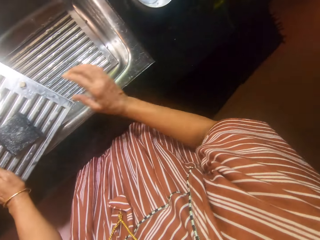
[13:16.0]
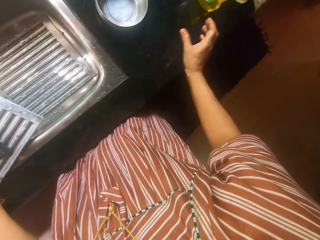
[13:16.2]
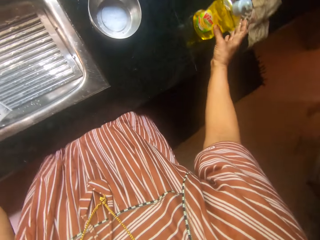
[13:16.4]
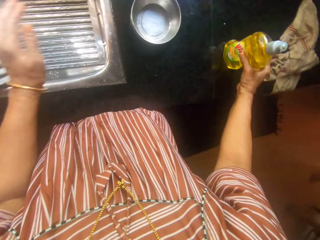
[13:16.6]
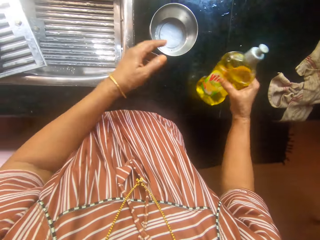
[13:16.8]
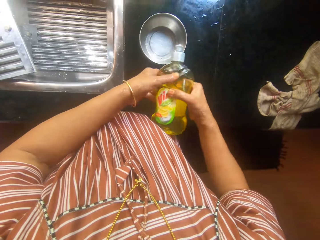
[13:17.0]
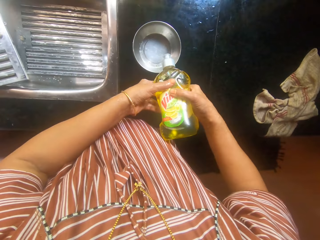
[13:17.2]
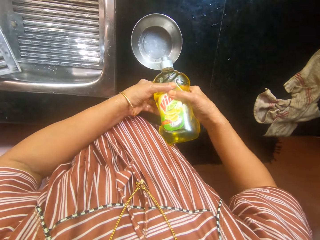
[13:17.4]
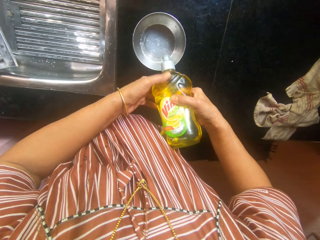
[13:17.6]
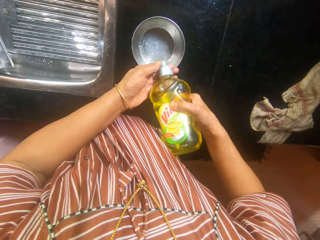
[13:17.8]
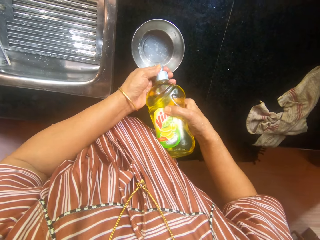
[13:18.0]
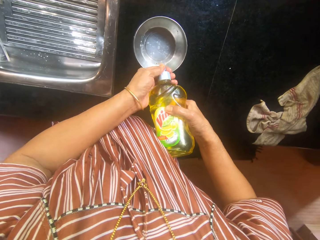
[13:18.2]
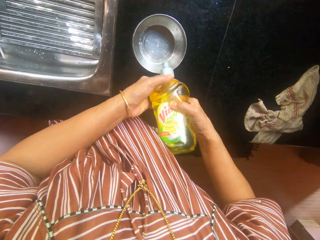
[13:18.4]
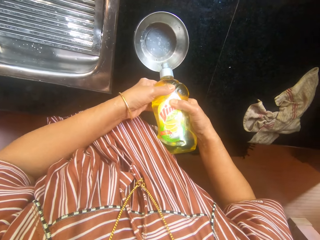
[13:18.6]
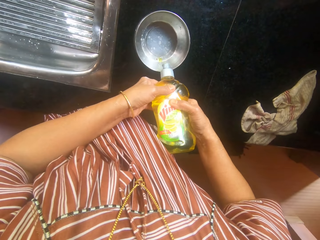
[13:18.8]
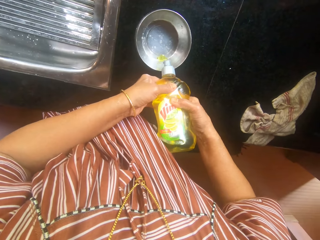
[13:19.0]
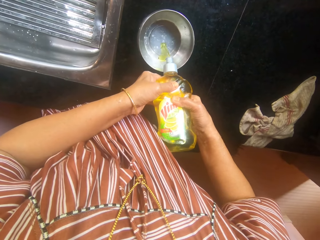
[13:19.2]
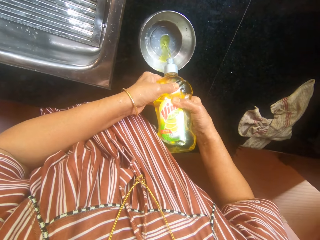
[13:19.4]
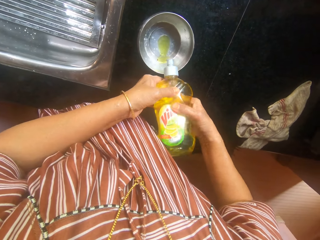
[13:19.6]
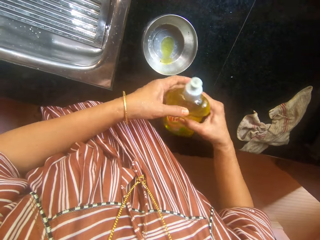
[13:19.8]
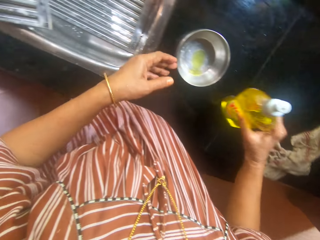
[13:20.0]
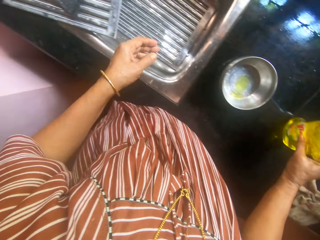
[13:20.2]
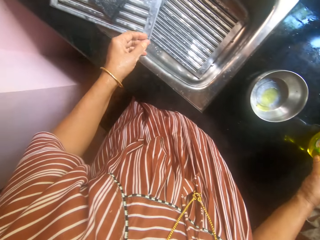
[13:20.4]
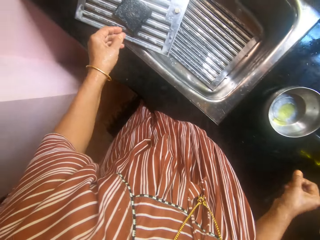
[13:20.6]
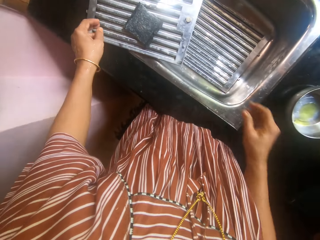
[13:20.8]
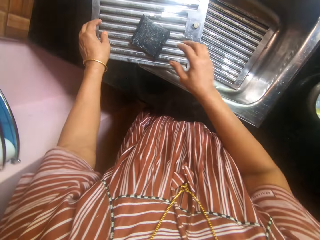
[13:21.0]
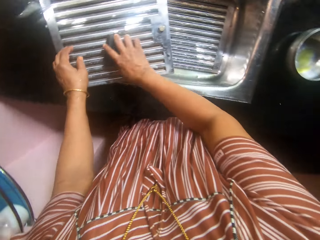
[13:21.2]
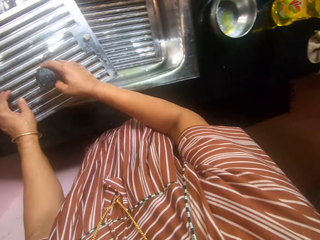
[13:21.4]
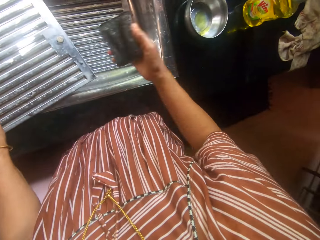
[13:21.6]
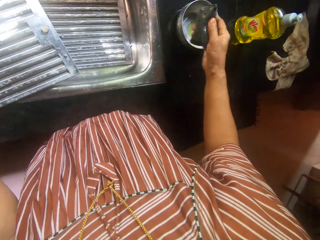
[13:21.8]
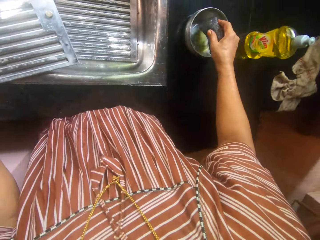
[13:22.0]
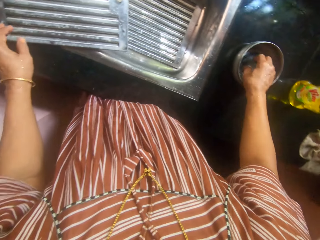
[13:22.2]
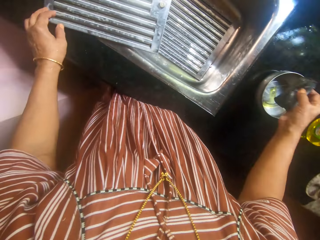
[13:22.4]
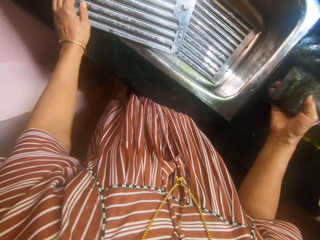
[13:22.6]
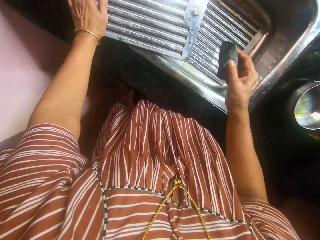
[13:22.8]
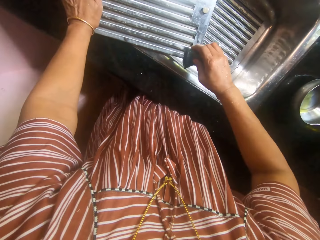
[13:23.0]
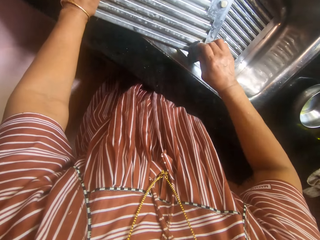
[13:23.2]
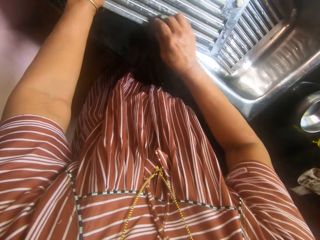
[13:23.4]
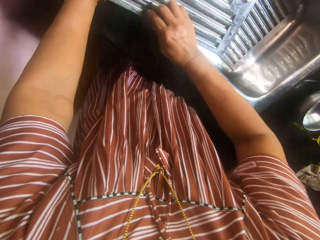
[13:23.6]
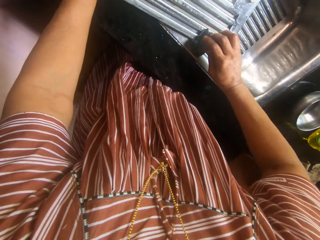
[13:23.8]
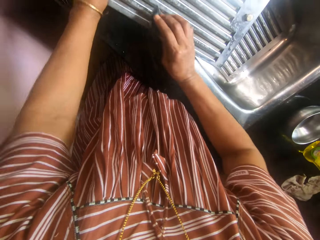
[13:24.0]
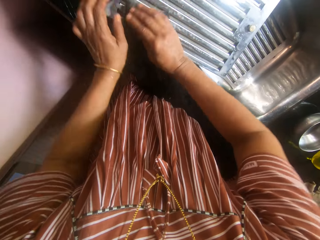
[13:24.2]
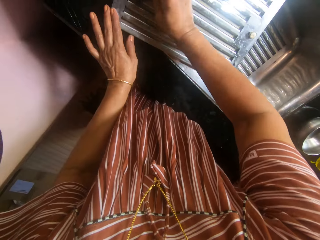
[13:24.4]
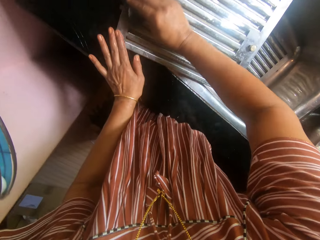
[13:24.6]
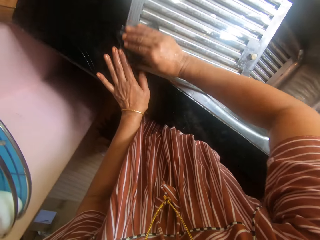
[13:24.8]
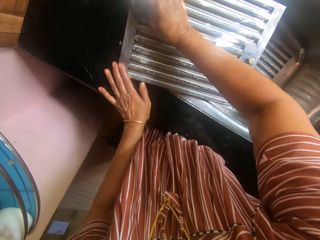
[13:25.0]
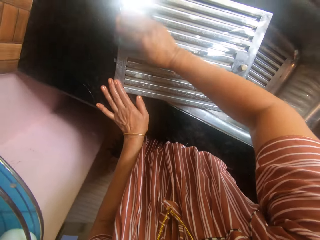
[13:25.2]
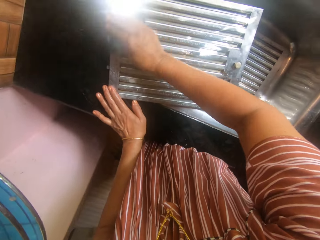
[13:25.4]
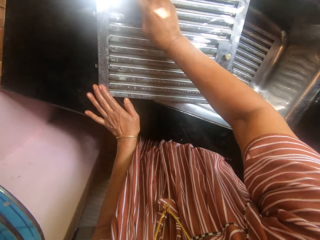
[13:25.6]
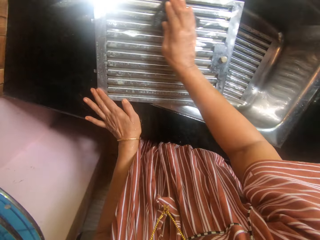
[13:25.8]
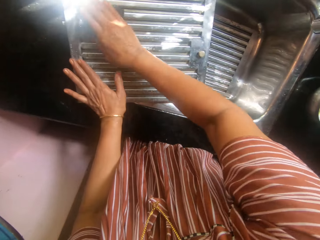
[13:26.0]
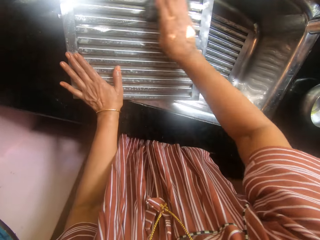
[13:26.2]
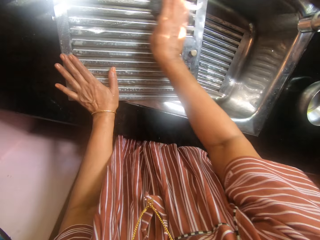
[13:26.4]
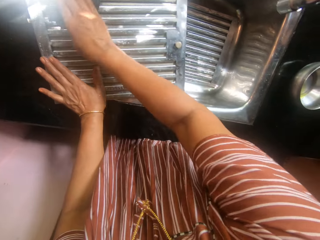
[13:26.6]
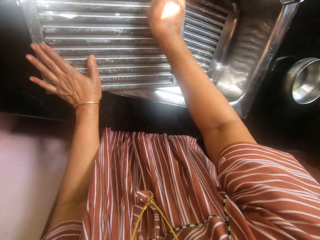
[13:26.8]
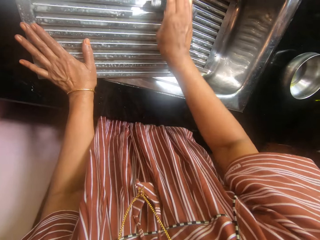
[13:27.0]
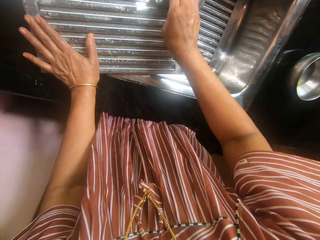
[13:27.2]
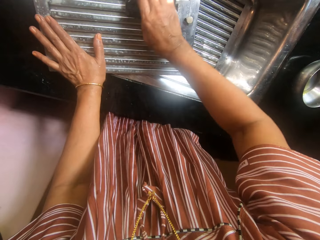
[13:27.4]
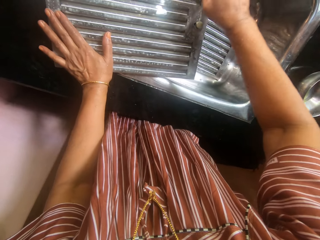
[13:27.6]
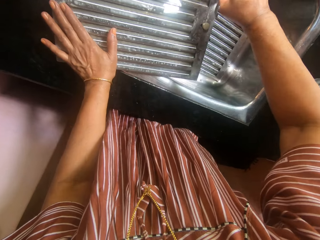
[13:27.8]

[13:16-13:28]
The camera wearer drops the sponge in her right hand on the serrated metal. She picks the liquid soap container from the slab with her right hand. She squeezes out soap from the container into the stainless bowl on the slab with her hands. She drops the liquid soap container on the slab with her right hand. She takes the sponge from the plate on the serrated metal with her left hand. She dips the sponge in her right hand in the stainless plate with soap on the slab. She washes the serrated metal in the sink with the sponge.

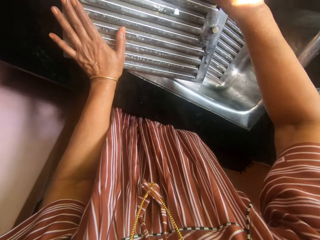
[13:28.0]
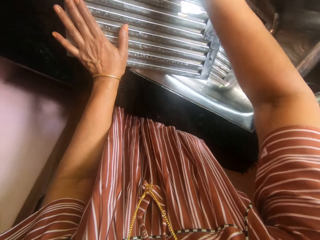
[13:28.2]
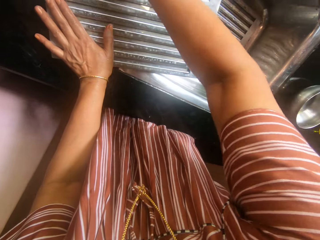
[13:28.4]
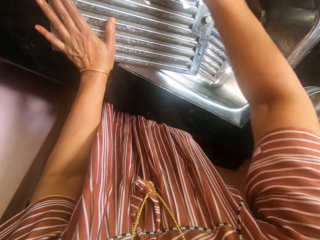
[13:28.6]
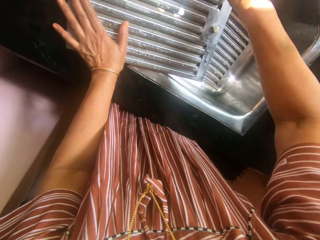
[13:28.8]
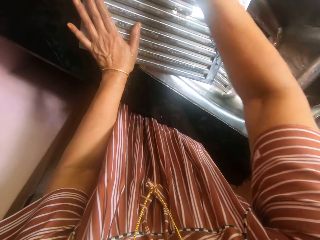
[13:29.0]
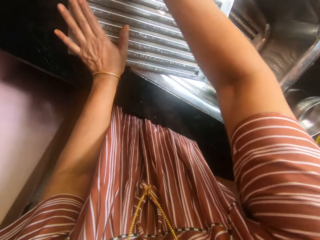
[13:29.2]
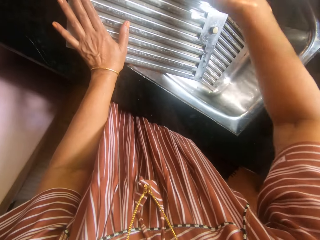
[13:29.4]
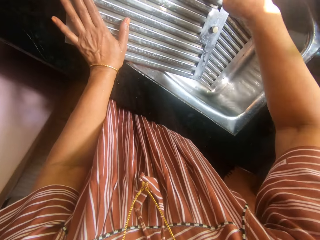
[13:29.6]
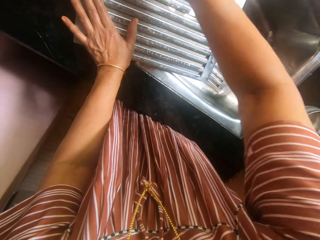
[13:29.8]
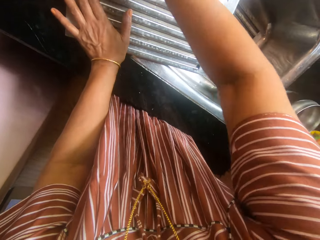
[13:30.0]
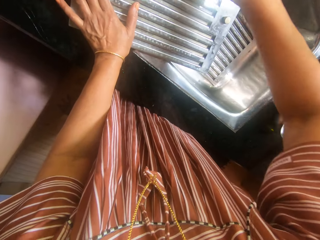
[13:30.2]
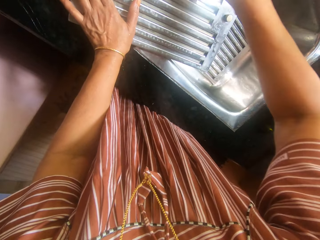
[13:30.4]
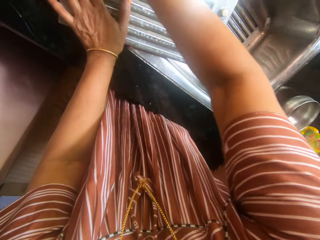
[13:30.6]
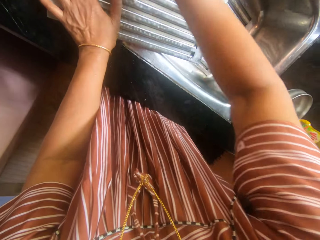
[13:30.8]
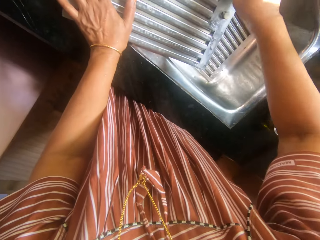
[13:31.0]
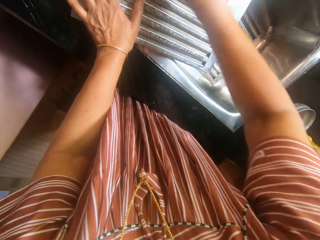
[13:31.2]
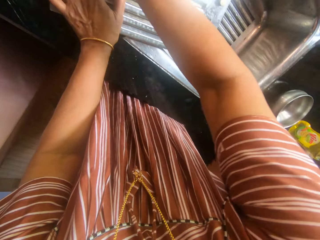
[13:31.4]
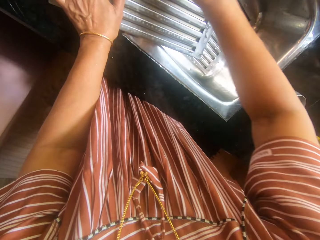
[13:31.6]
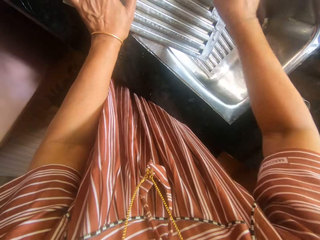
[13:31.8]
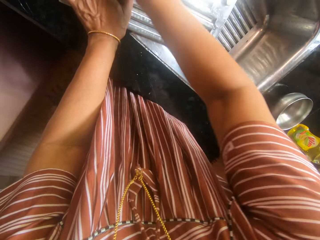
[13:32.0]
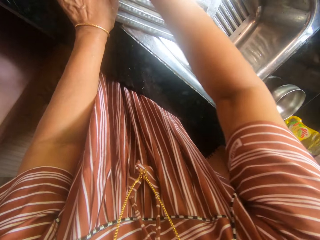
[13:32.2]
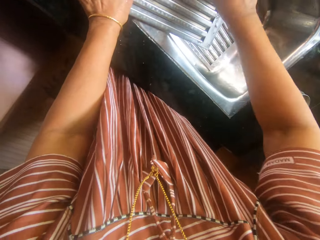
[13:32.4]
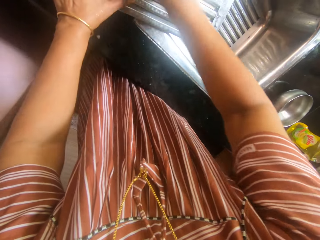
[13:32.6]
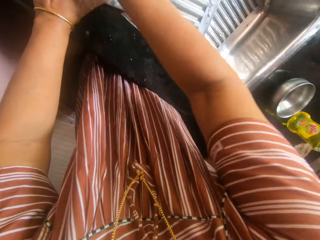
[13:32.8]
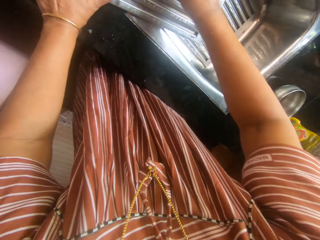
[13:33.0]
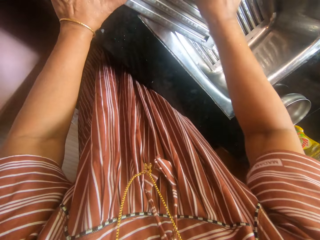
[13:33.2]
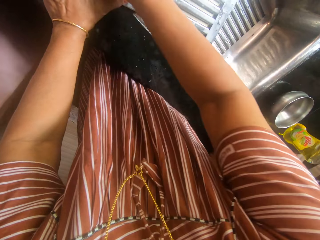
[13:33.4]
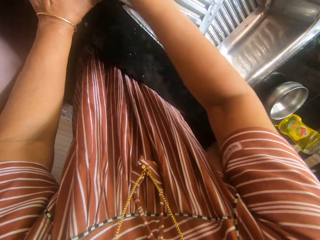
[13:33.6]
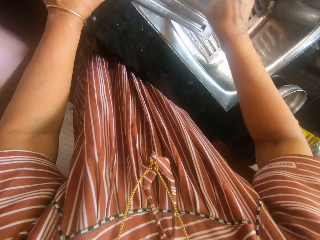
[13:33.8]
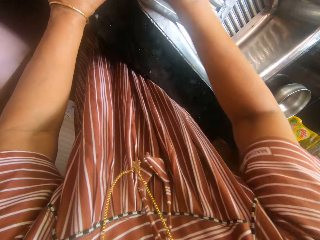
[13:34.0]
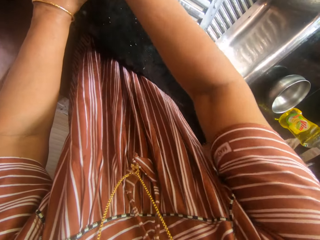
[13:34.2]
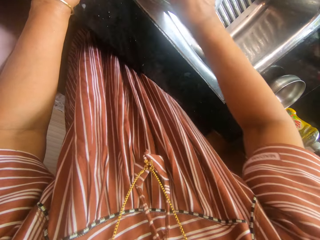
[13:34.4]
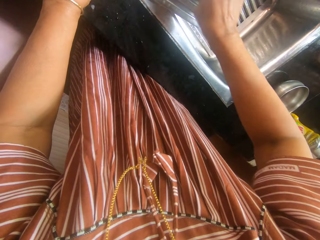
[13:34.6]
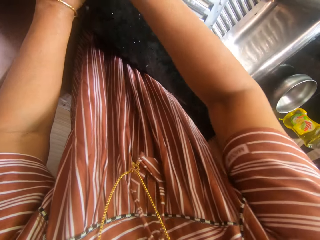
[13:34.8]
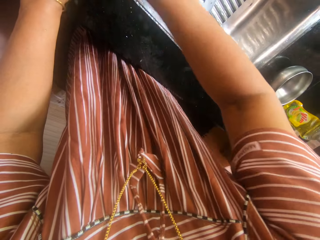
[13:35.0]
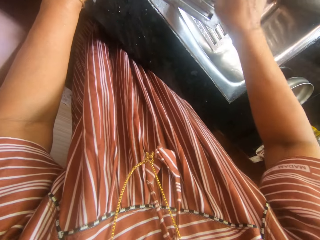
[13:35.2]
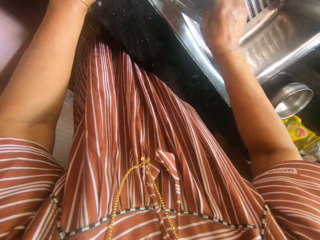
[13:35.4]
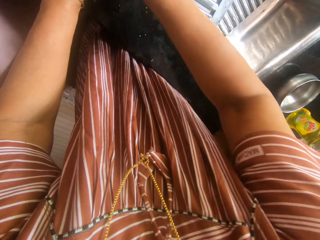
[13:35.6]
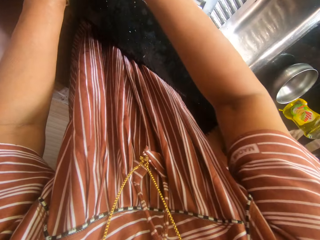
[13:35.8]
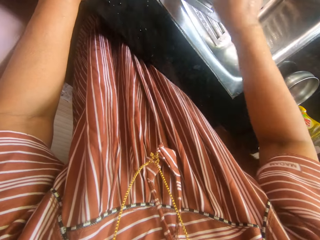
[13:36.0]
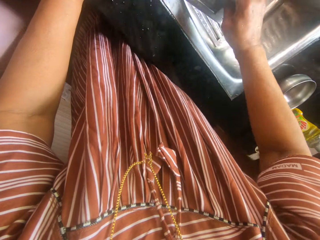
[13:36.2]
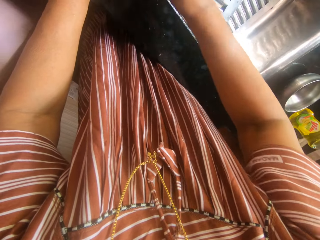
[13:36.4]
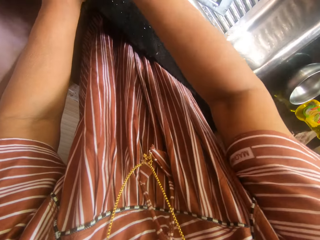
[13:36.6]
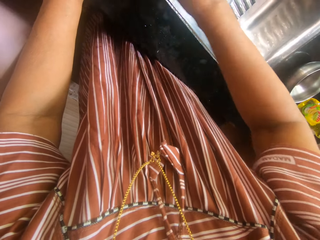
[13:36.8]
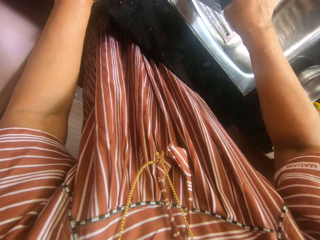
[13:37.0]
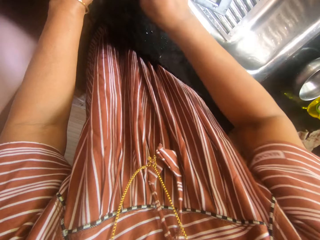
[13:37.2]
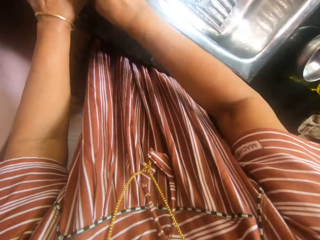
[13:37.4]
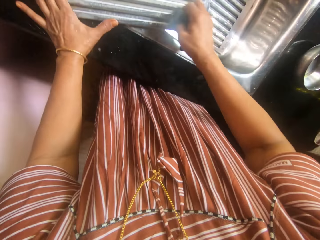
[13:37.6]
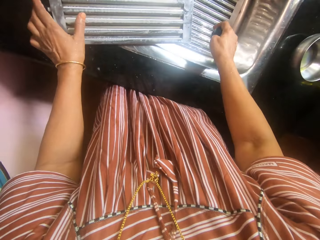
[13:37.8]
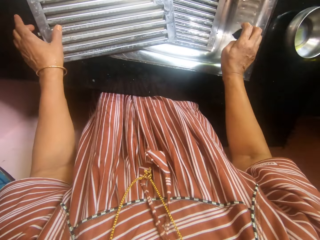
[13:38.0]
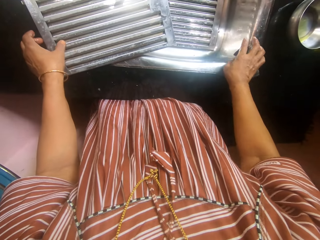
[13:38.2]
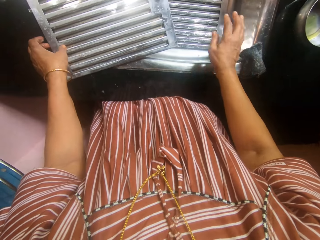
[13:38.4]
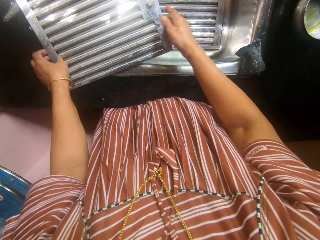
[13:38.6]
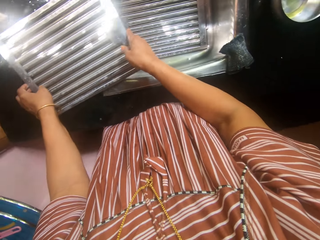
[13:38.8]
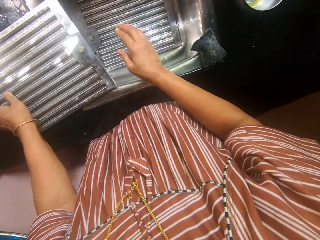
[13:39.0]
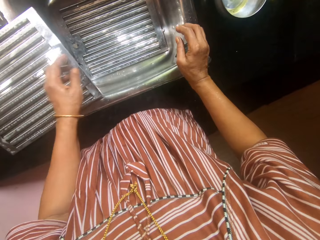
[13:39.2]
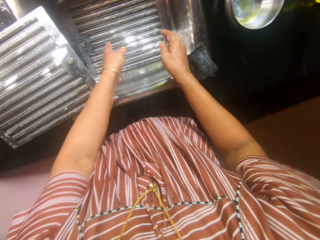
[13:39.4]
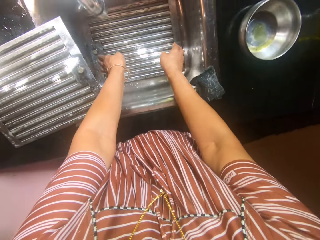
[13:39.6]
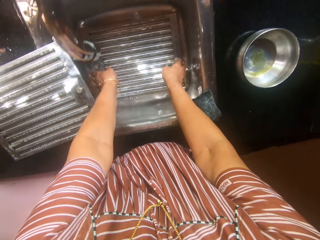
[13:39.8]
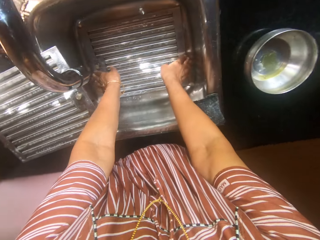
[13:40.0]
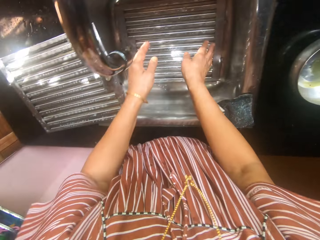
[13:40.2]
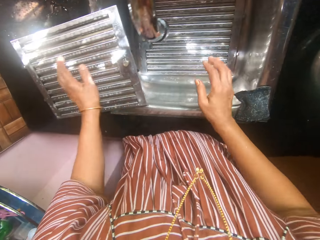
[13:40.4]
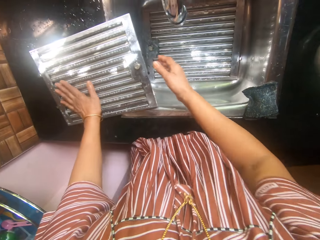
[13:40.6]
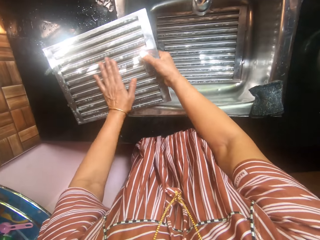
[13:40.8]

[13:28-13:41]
The camera wearer places the scouring pad on the countertop.
